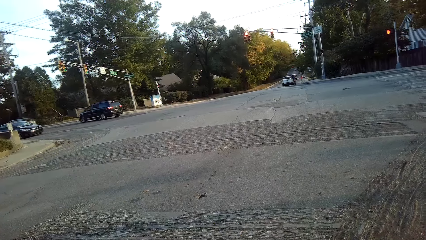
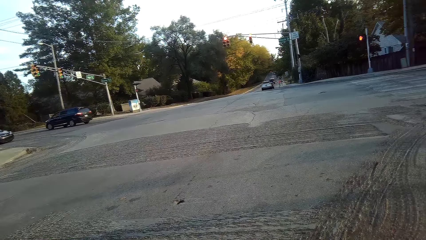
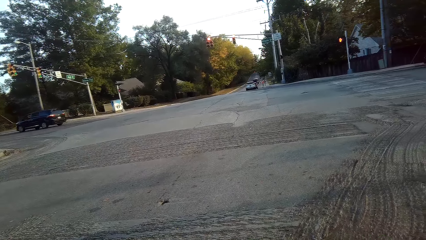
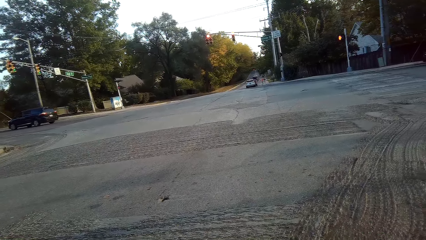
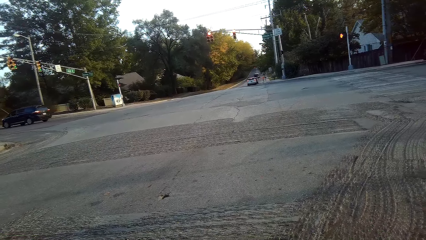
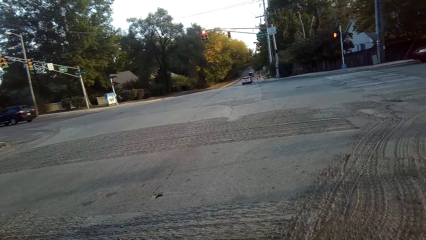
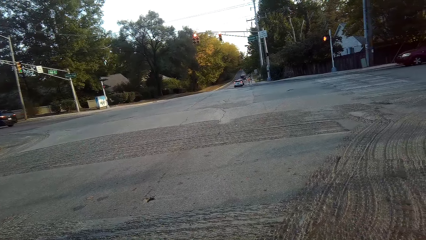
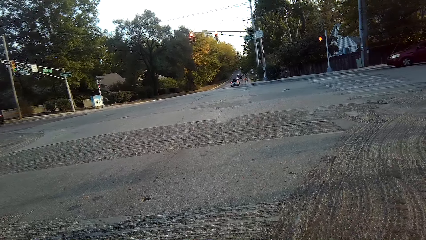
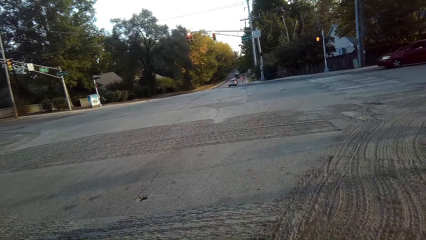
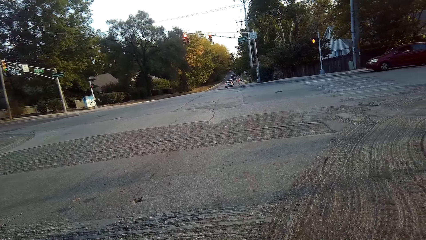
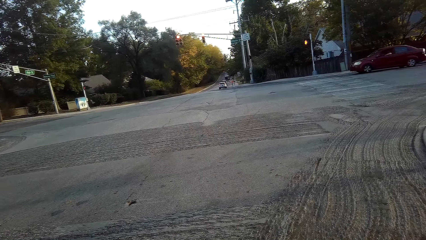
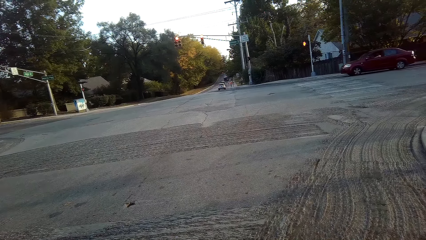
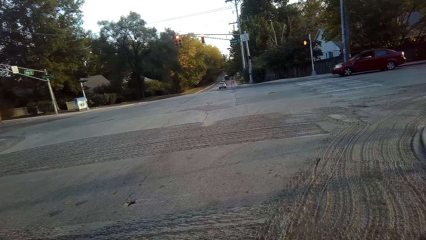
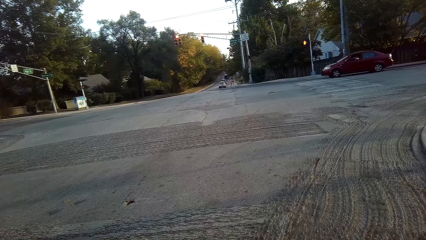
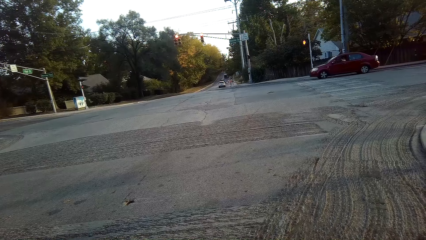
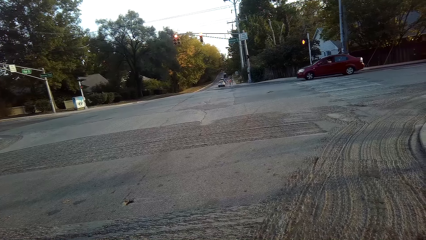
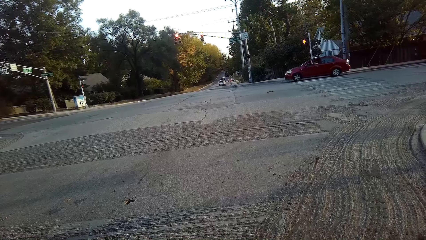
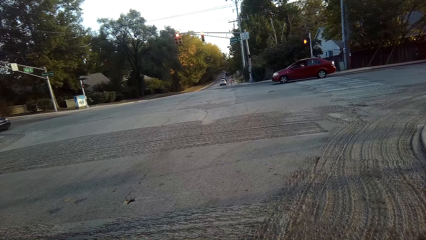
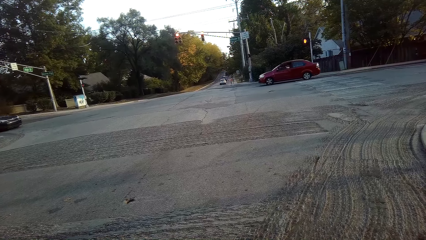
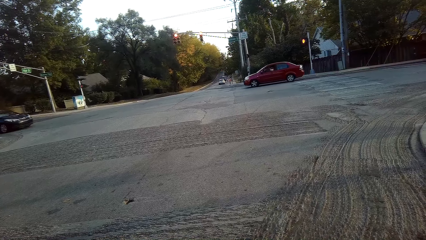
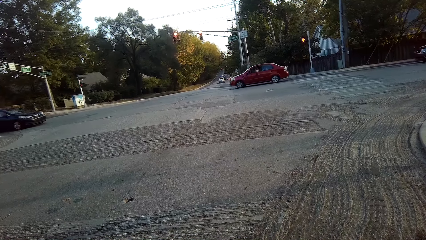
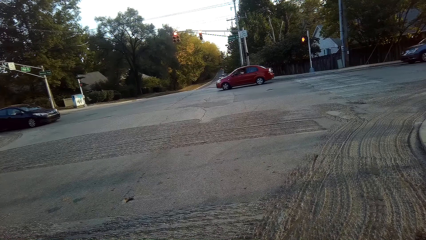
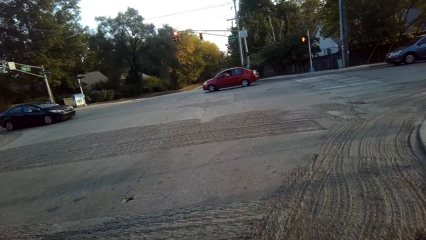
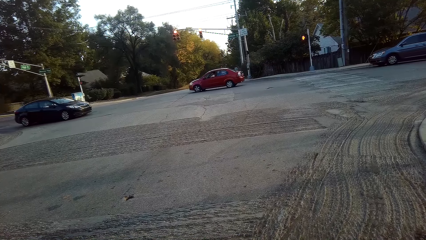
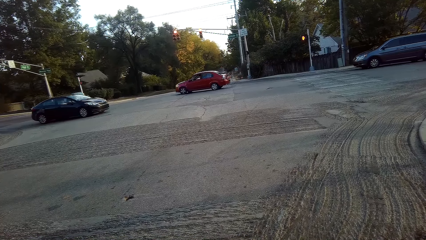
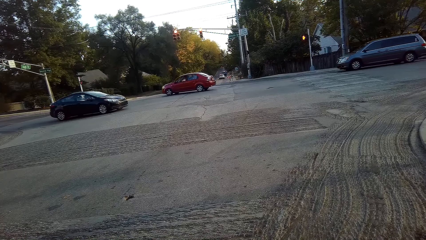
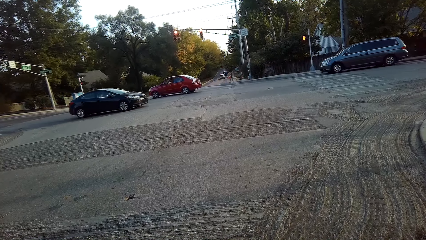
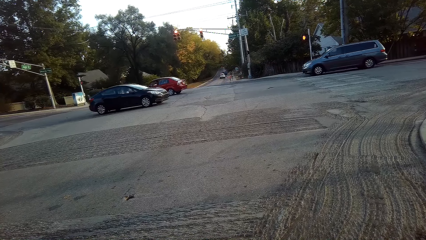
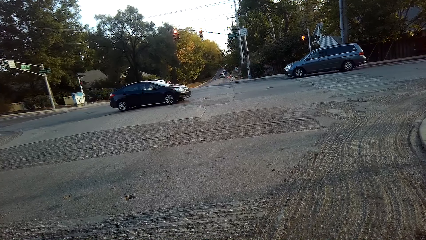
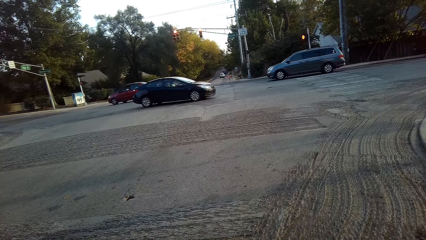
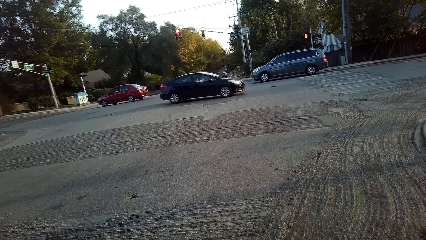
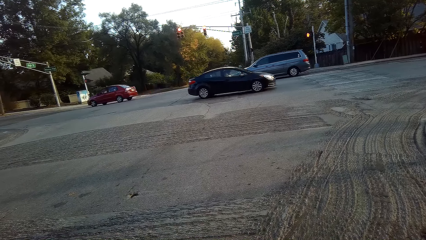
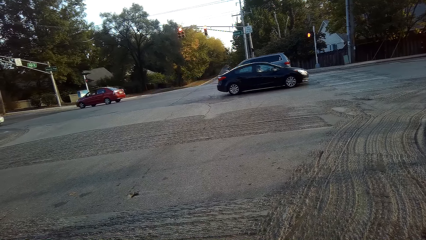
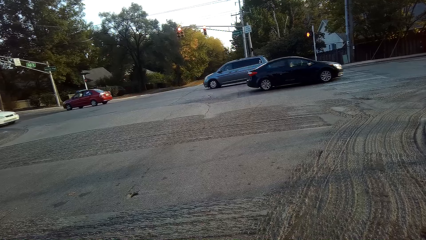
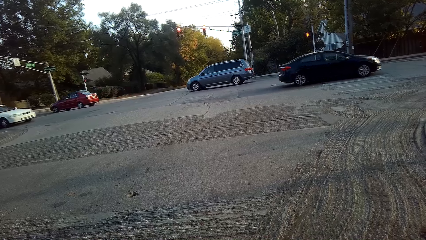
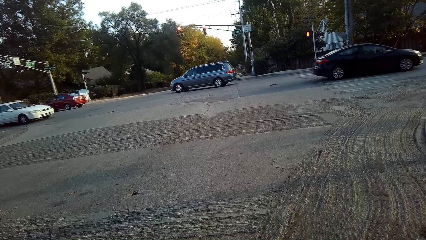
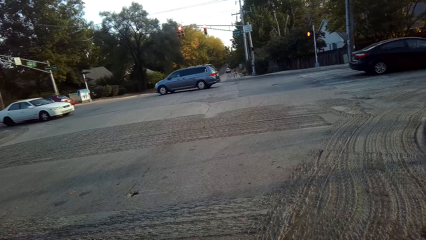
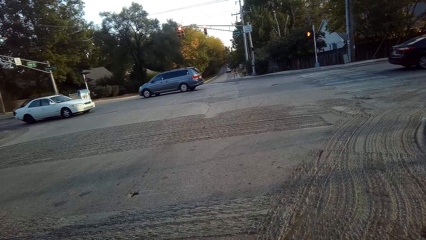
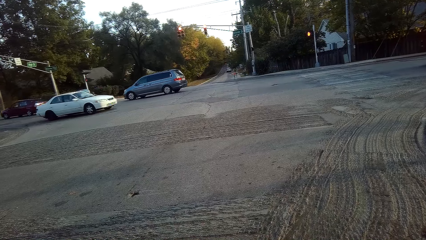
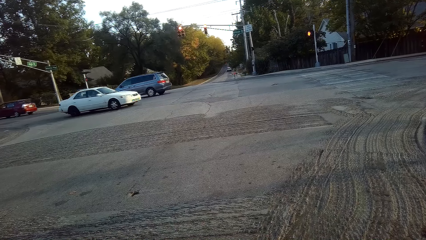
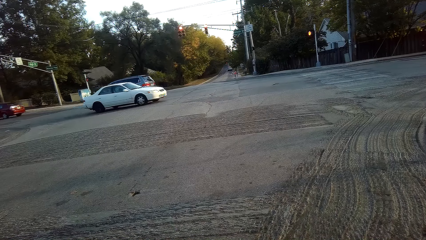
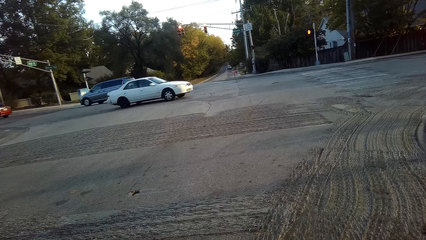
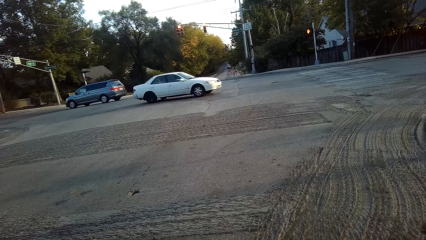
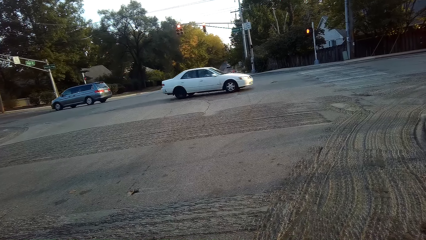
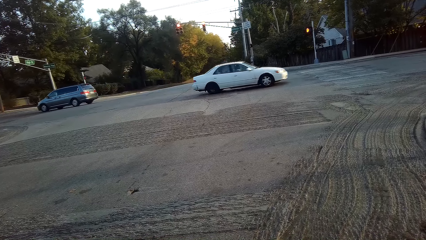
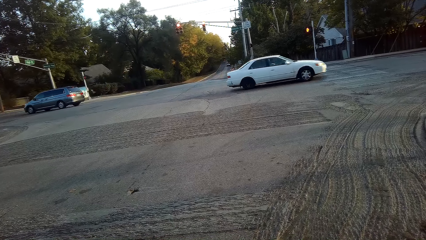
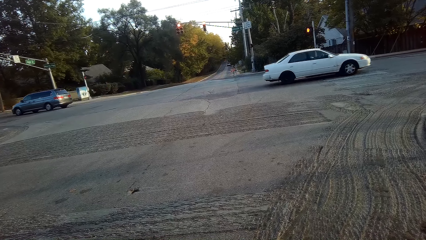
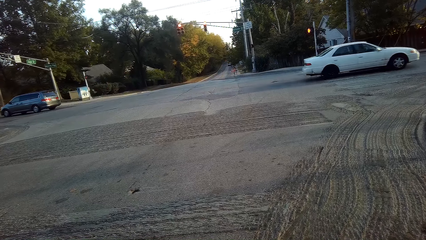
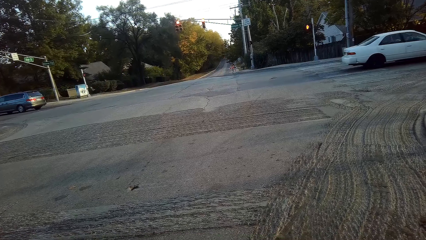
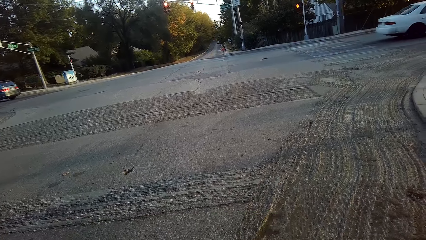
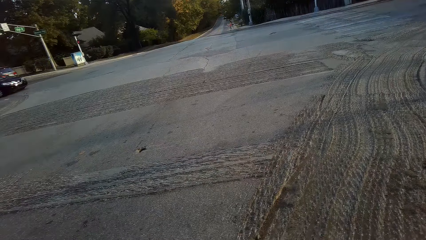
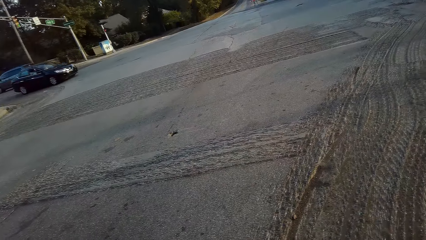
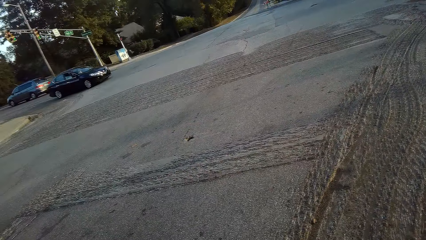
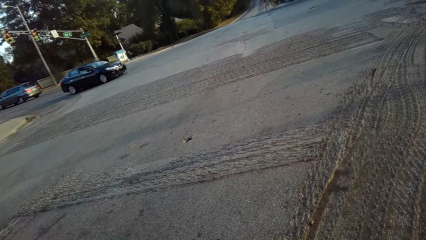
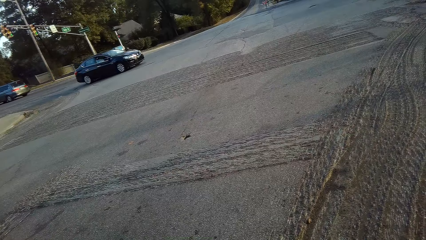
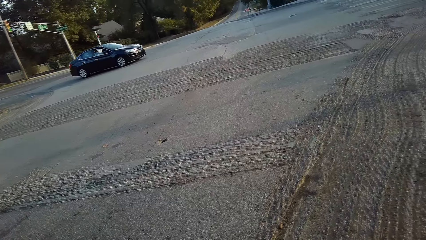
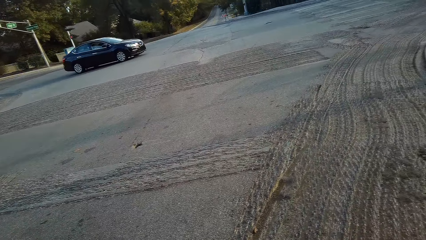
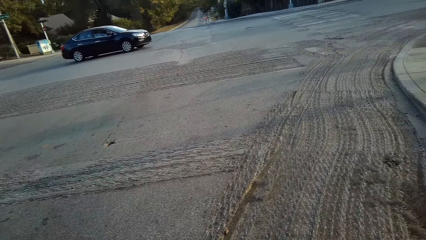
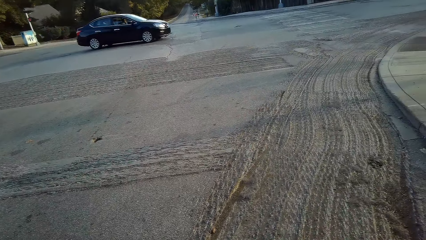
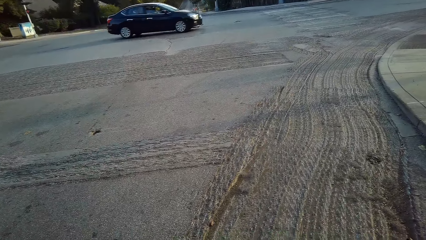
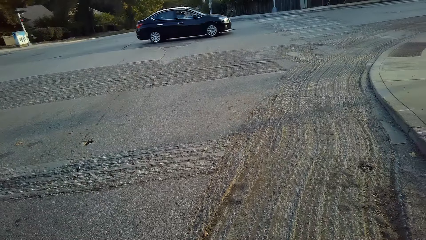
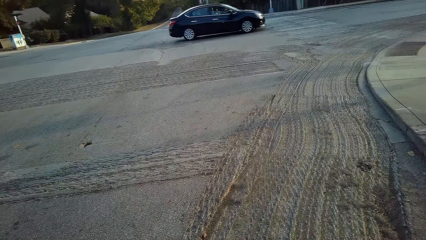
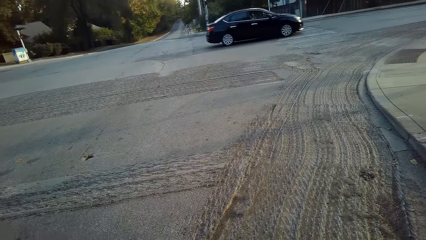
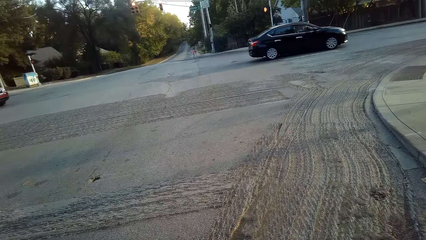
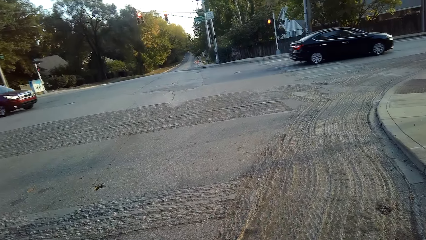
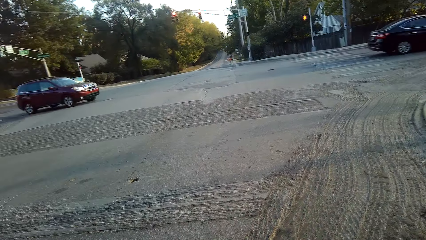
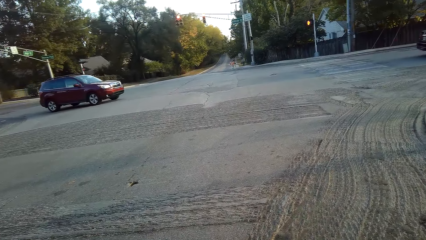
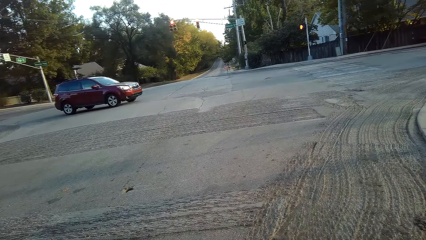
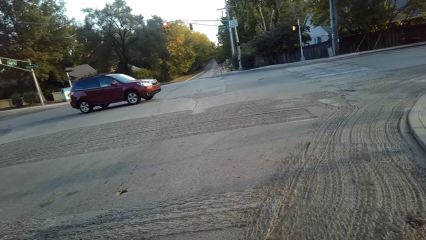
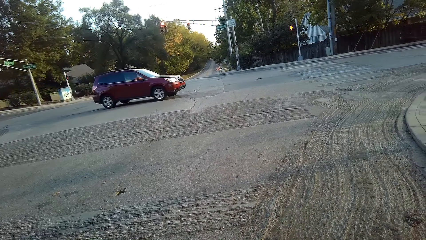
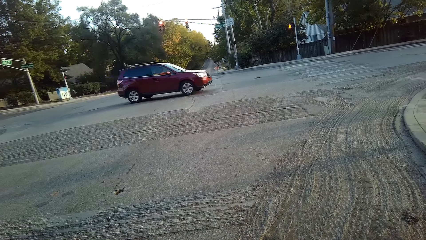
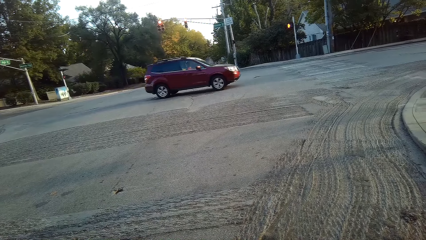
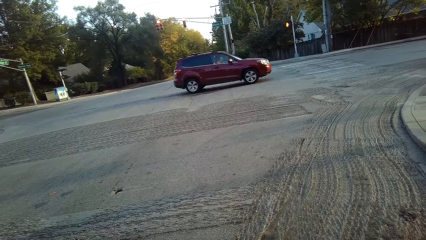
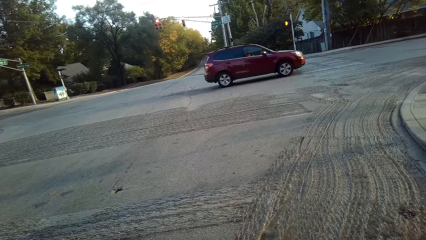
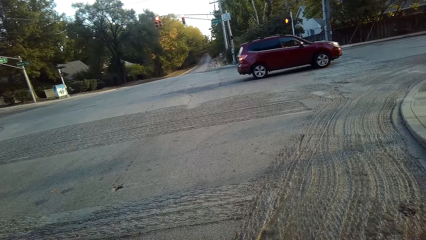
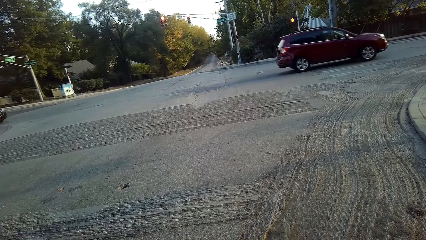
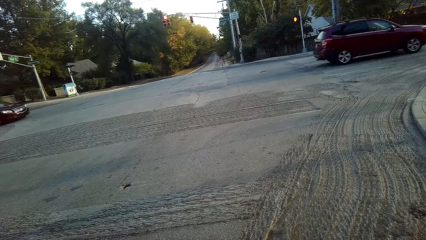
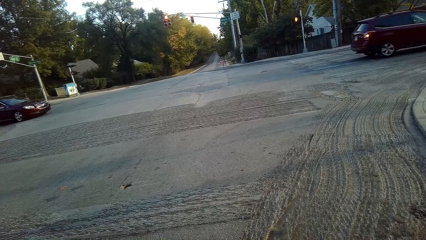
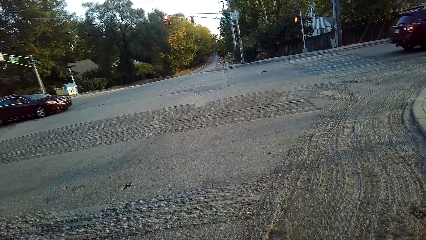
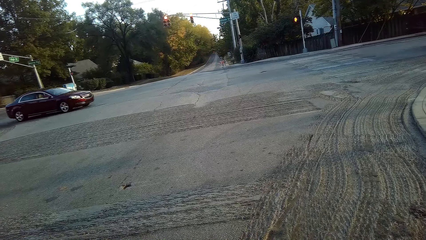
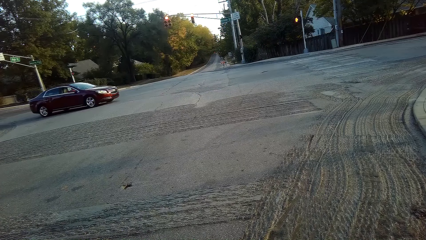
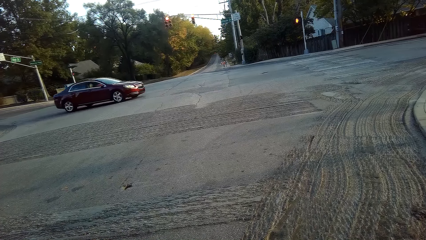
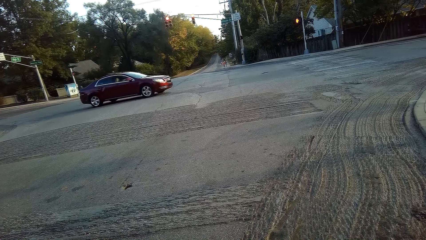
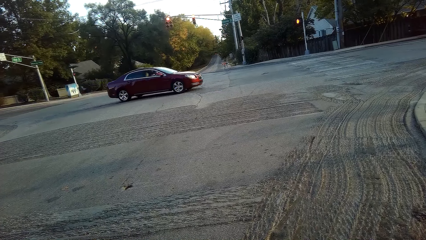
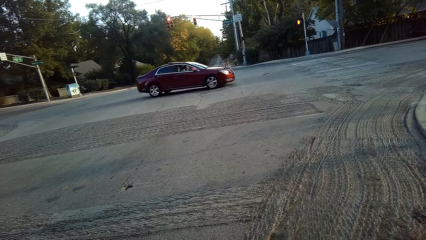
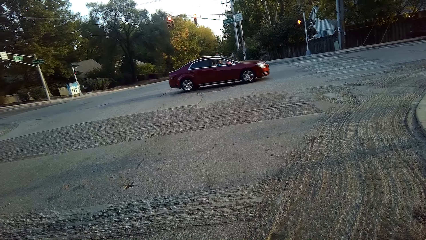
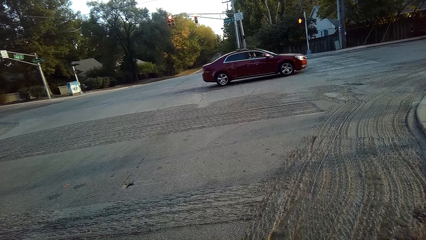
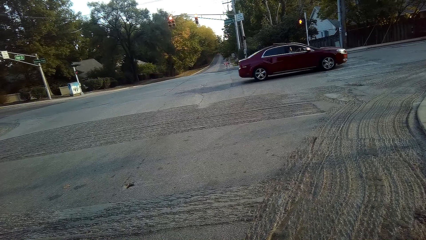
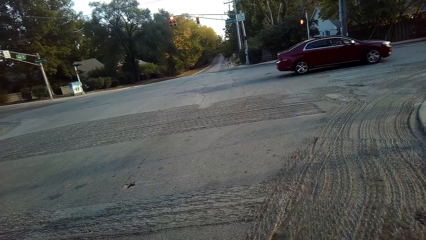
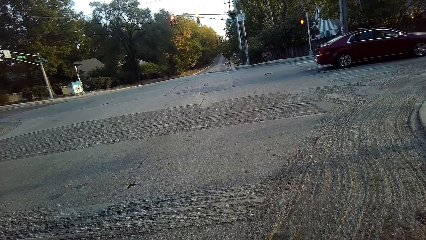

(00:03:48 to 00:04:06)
The camera wearer looks at the traffic light. They look at the car. They look at the traffic light.
